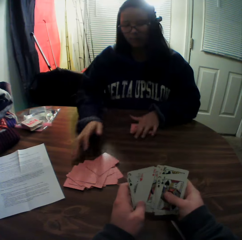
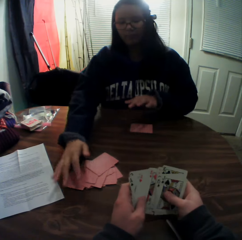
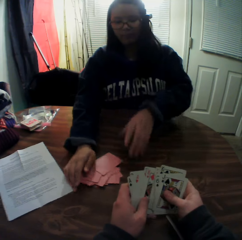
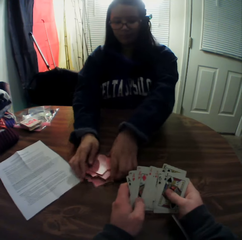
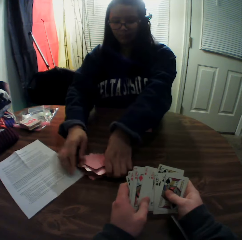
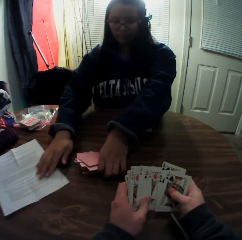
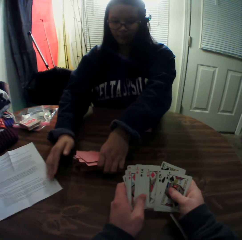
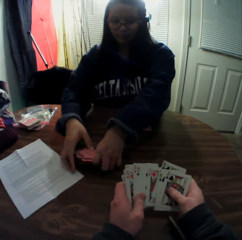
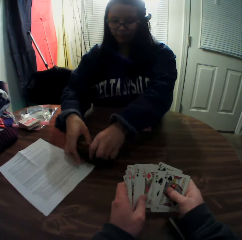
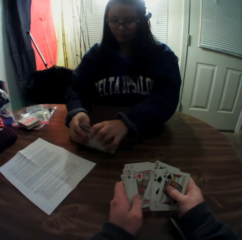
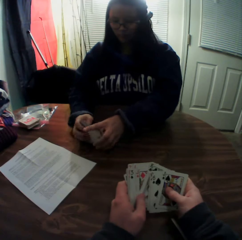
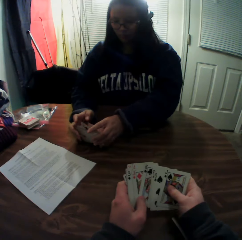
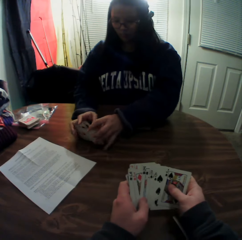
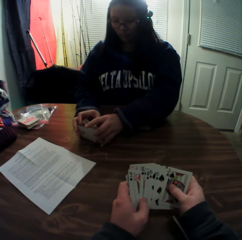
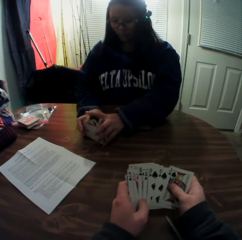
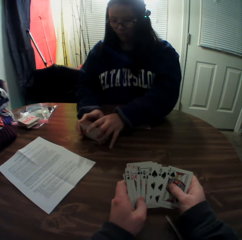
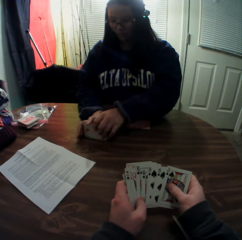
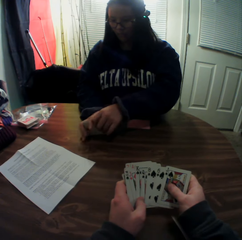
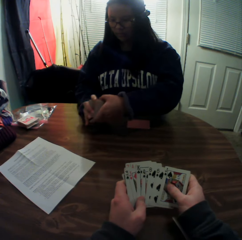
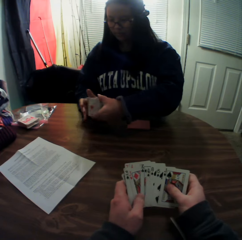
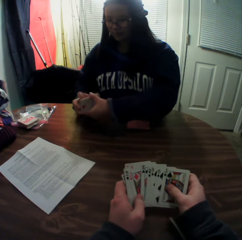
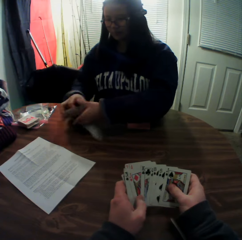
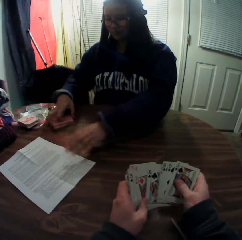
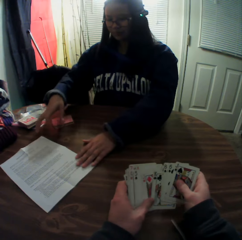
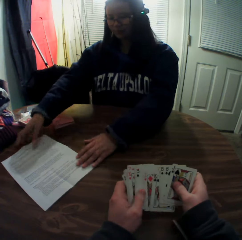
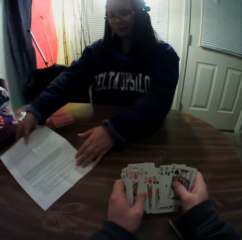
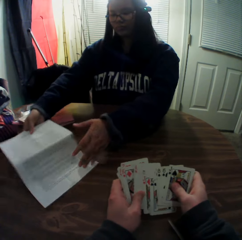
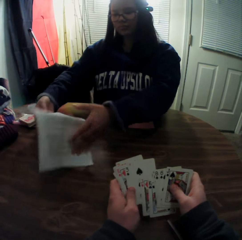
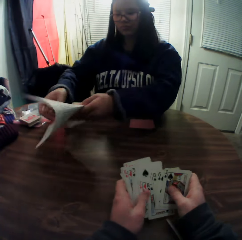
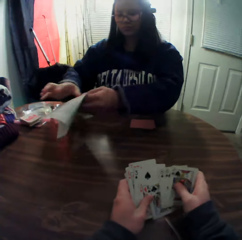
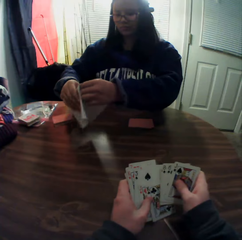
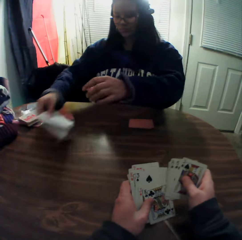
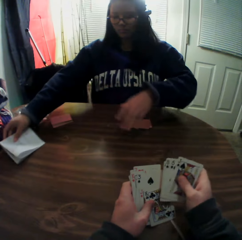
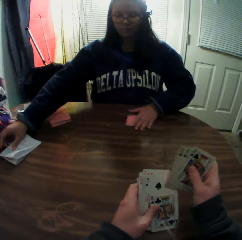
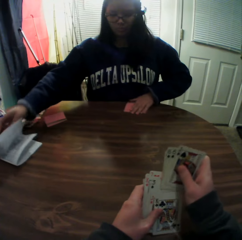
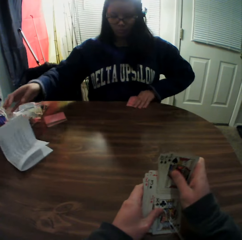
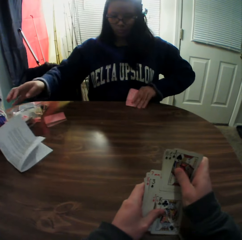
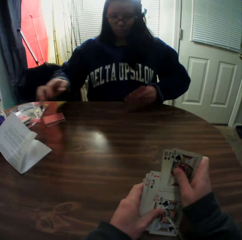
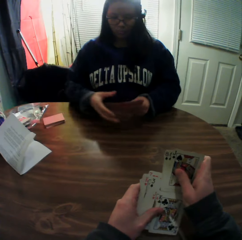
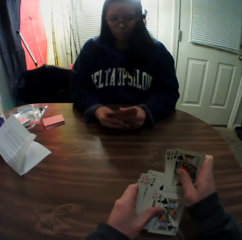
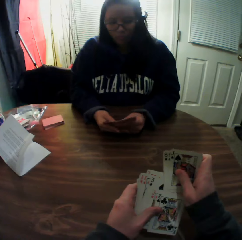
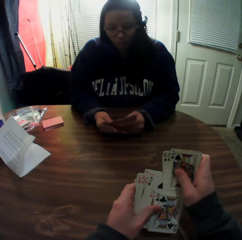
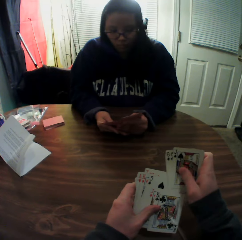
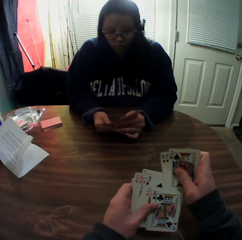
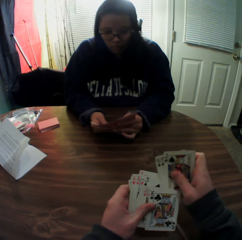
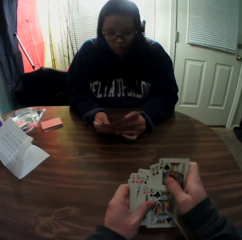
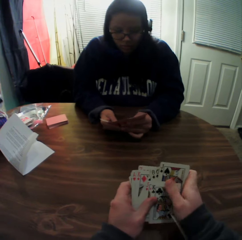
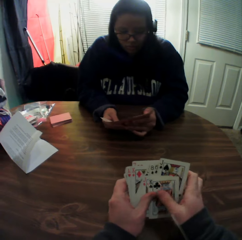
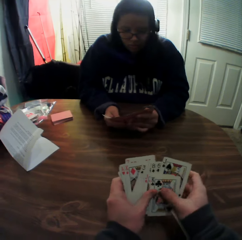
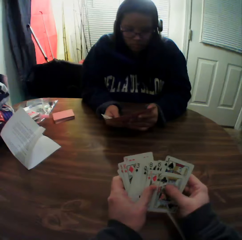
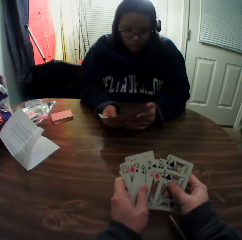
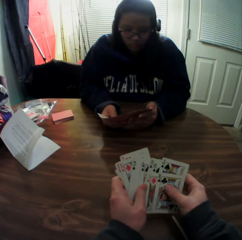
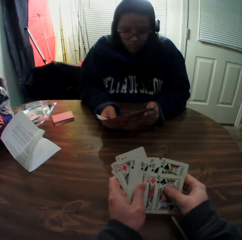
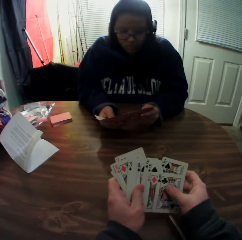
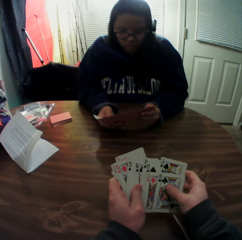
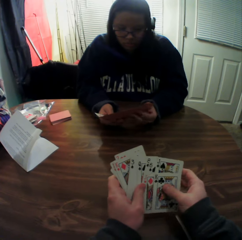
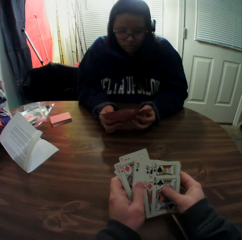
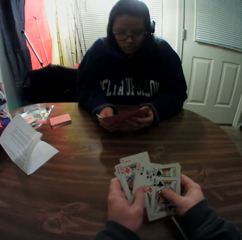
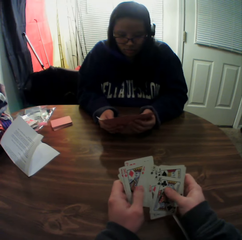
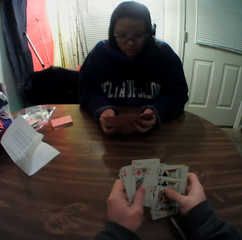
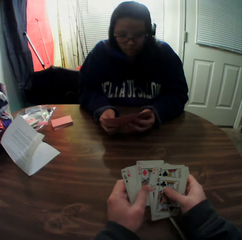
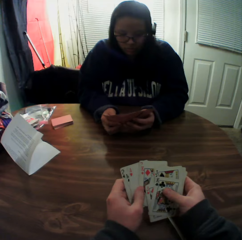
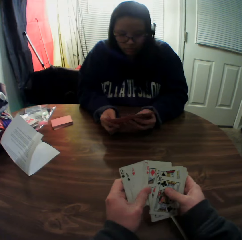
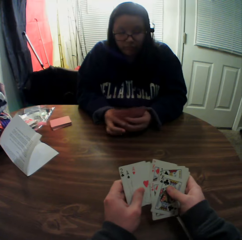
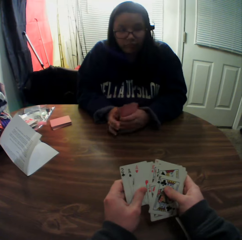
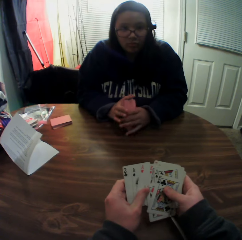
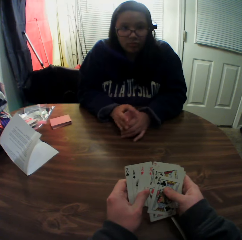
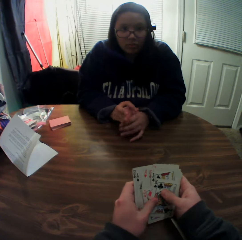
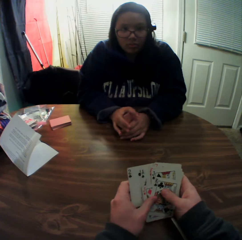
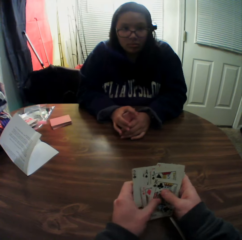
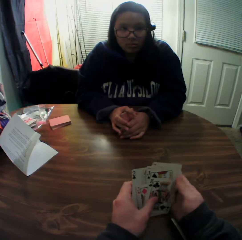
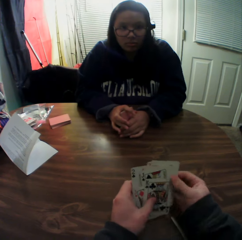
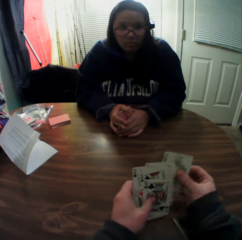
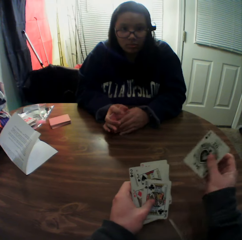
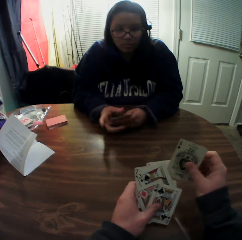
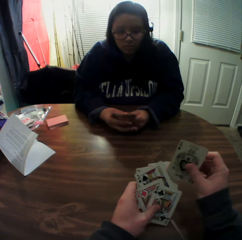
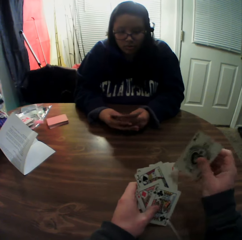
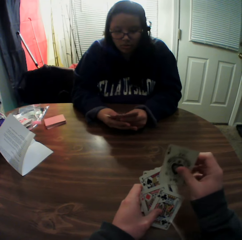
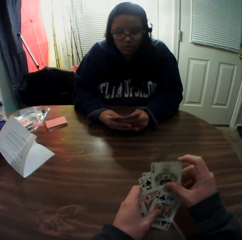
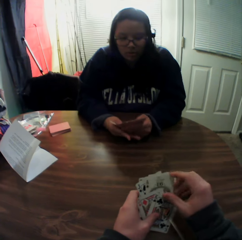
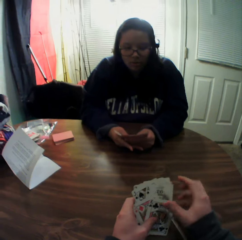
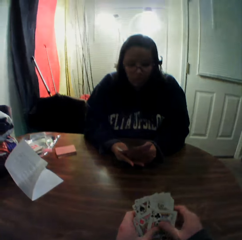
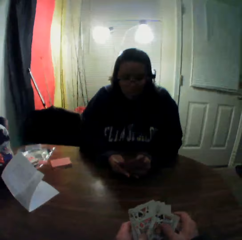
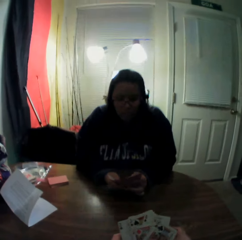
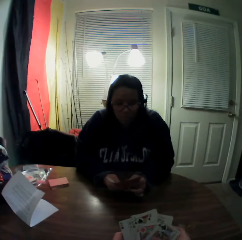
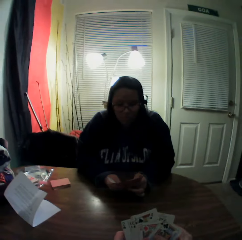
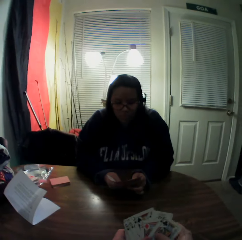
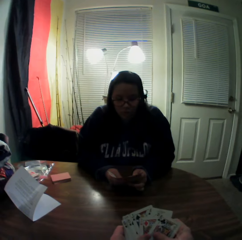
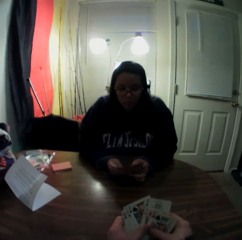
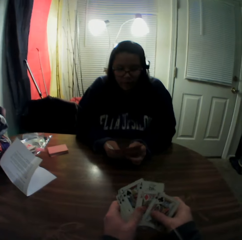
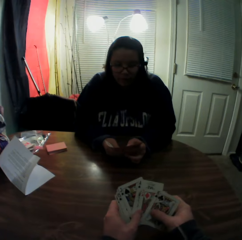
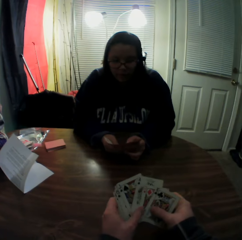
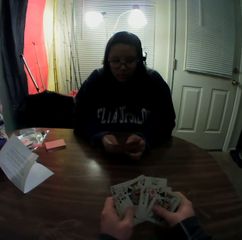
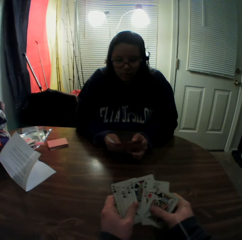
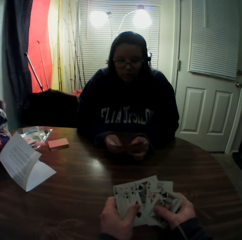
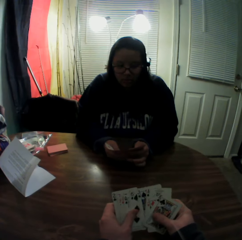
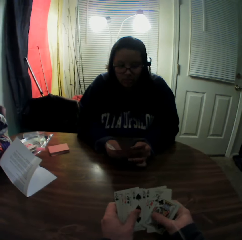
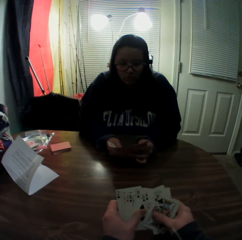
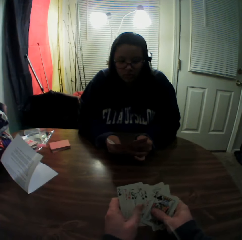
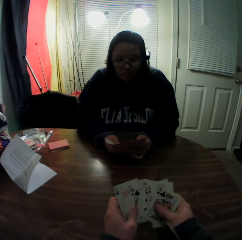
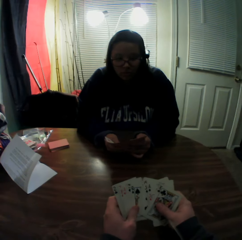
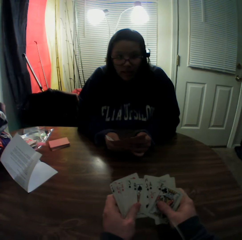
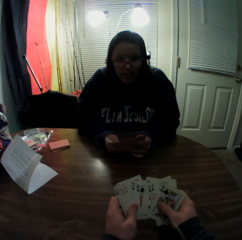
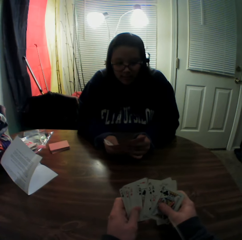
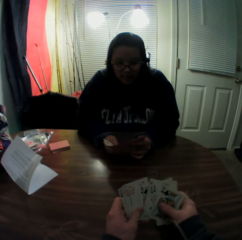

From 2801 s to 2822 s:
A woman puts the playing cards on the table. The woman packs the stack of cards on the table with her right hand. The woman picks the playing cards from the table. The woman arranges the cards on the table. The woman moves a paper on the table. The woman drops the cards onto the table. The woman picks the paper from the table with both hands. The woman folds the paper. The woman drops the paper on the table. The woman packs the stack of cards on the table with her left hand. The woman picks the playing cards from the table. The woman flips through the stack of cards in her hands. The woman hits the playing cards against the table. The woman holds the playing cards.

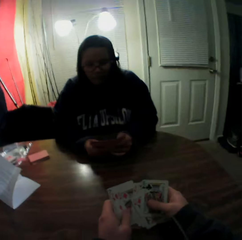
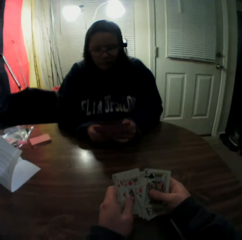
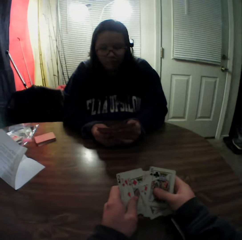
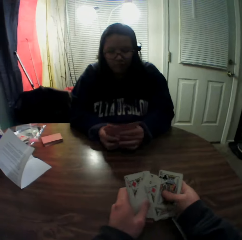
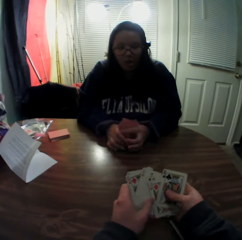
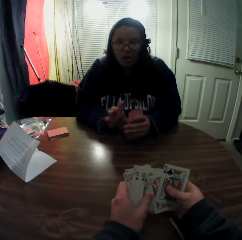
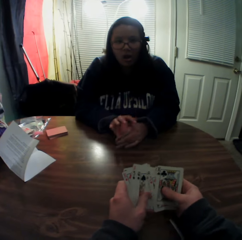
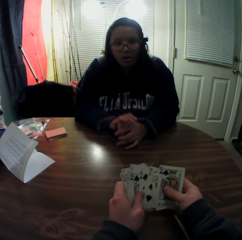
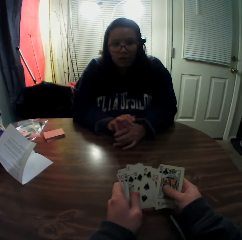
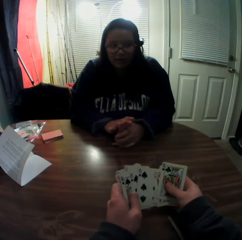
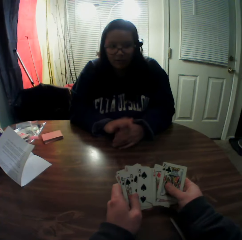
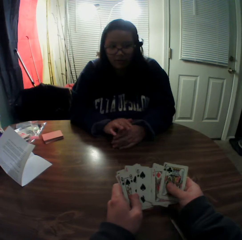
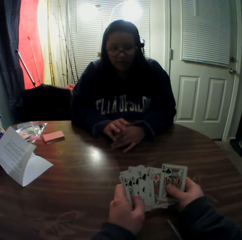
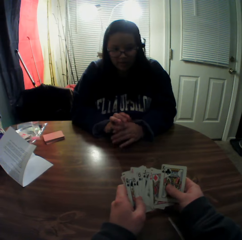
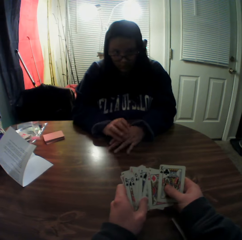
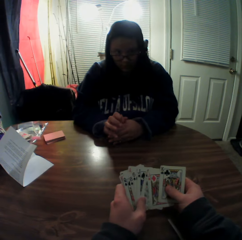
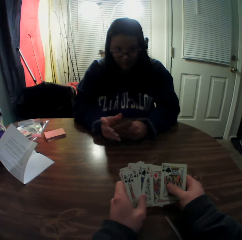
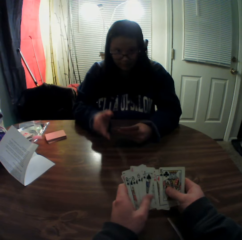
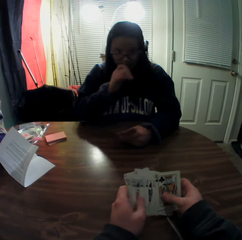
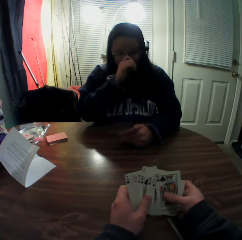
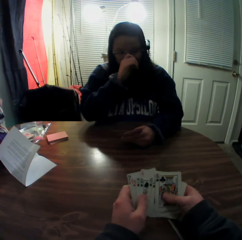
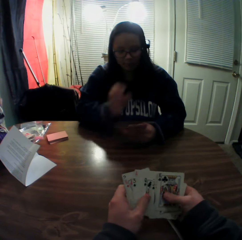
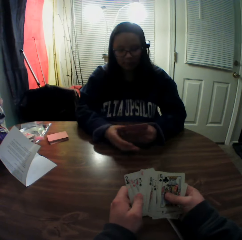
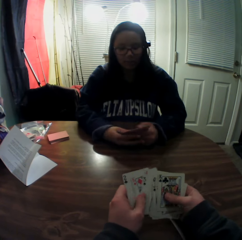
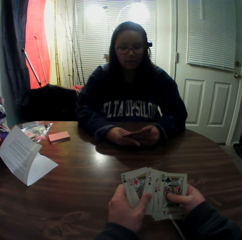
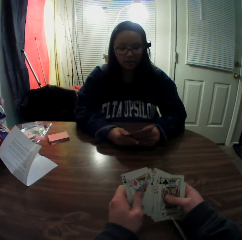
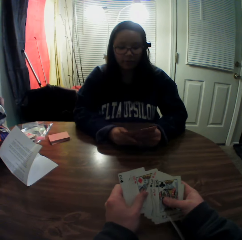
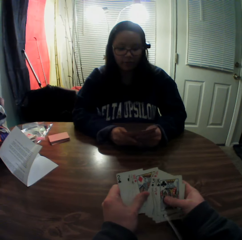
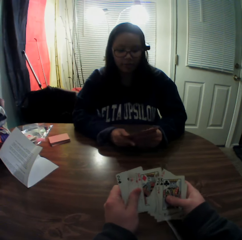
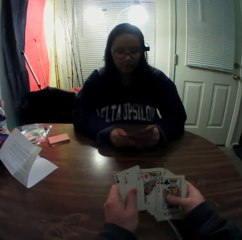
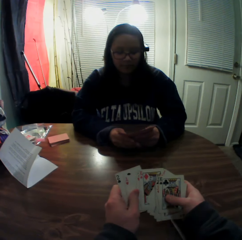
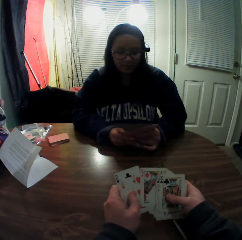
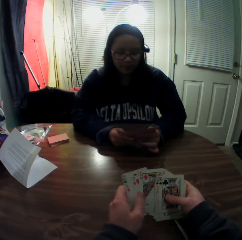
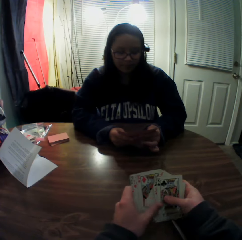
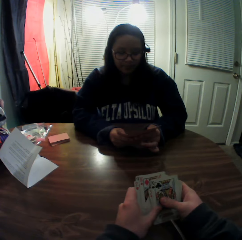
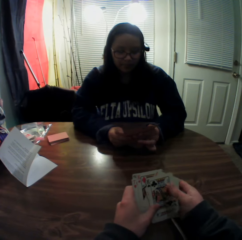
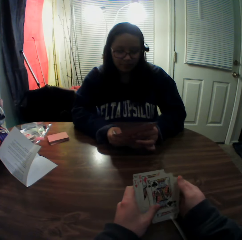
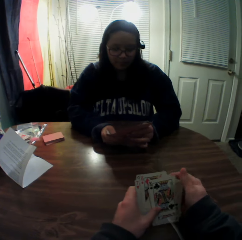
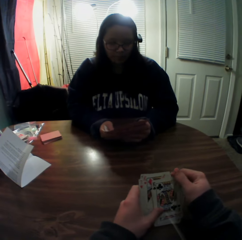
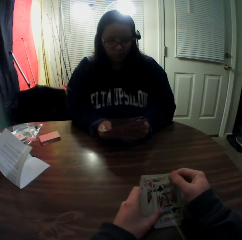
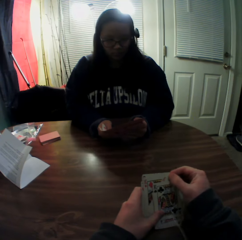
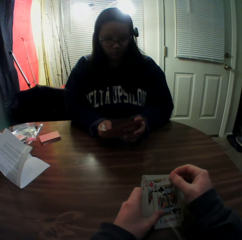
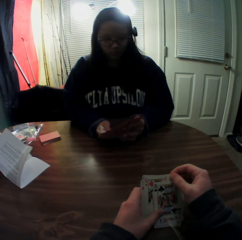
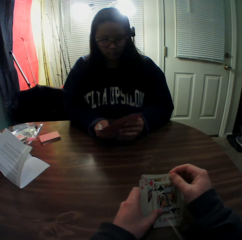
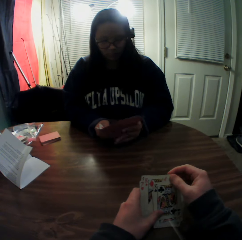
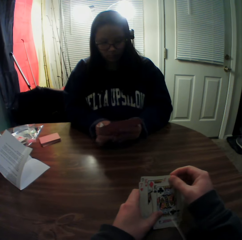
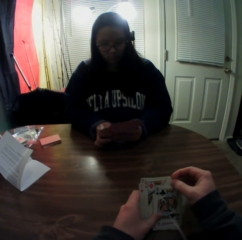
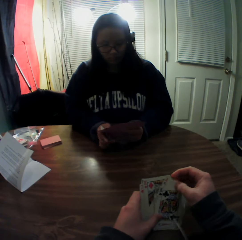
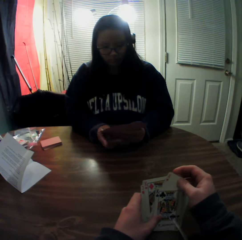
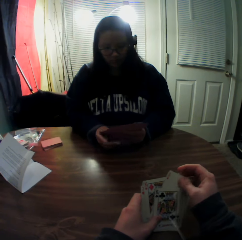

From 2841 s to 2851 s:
A woman hits the playing cards against the table. The woman holds the playing cards. The woman rubs her nose with her hand.
